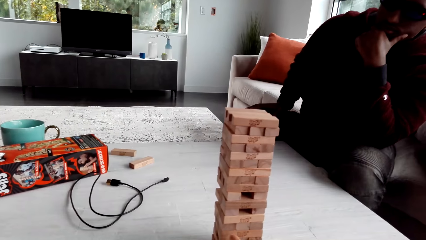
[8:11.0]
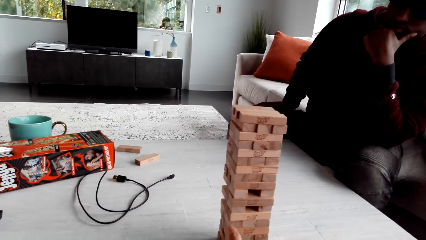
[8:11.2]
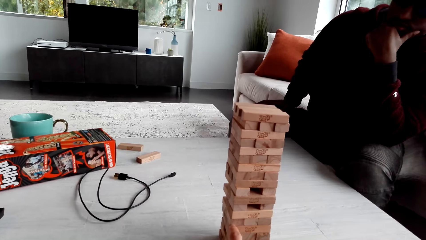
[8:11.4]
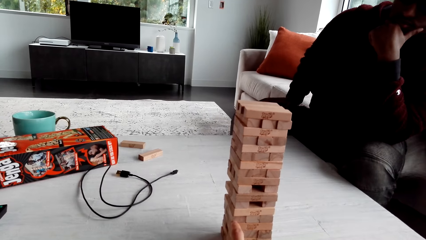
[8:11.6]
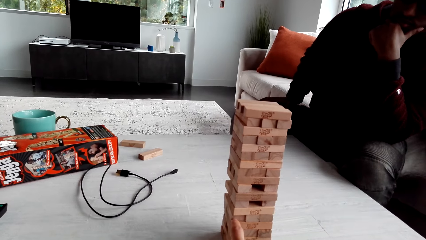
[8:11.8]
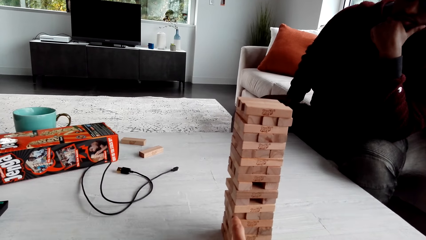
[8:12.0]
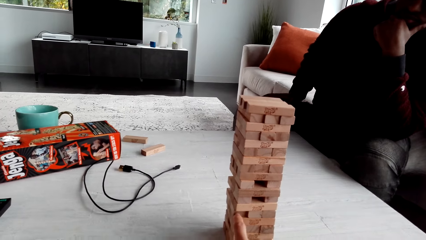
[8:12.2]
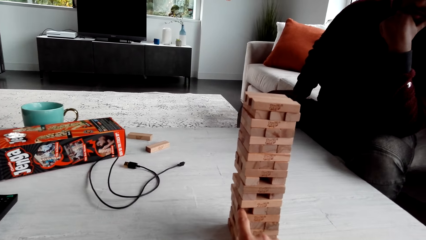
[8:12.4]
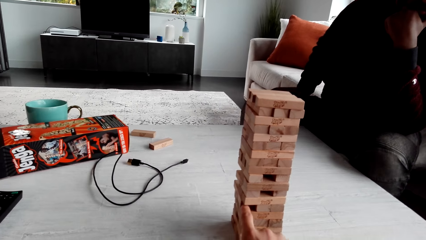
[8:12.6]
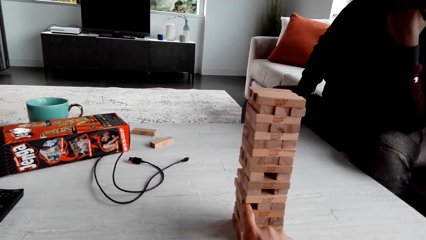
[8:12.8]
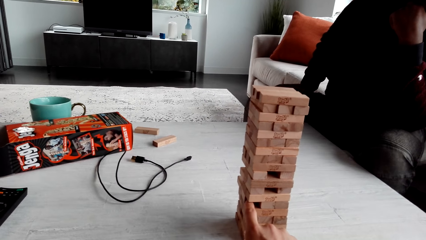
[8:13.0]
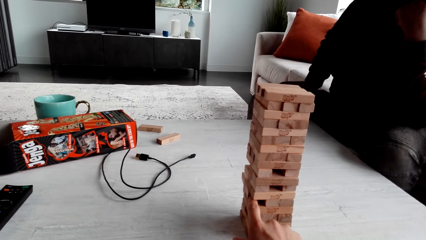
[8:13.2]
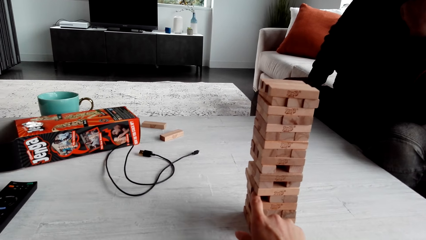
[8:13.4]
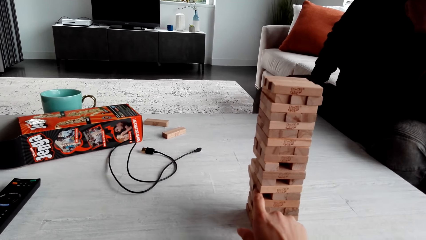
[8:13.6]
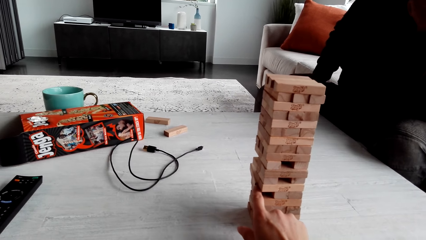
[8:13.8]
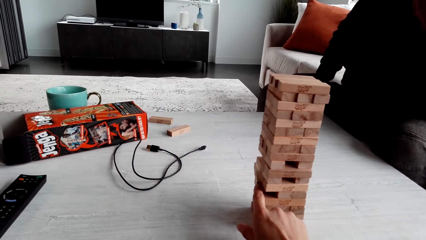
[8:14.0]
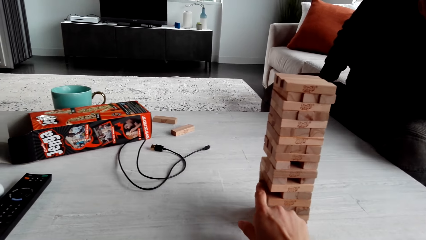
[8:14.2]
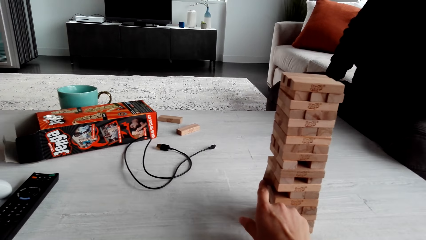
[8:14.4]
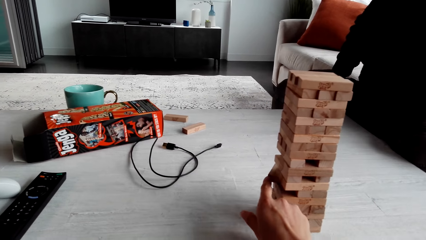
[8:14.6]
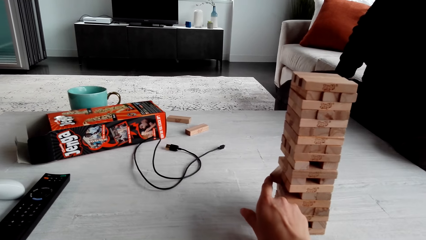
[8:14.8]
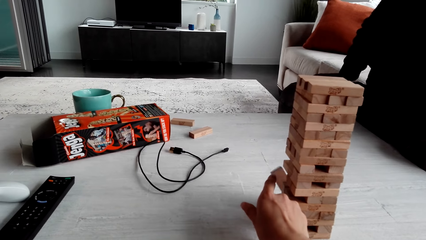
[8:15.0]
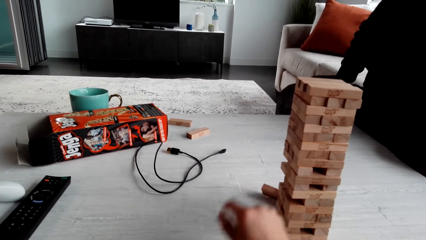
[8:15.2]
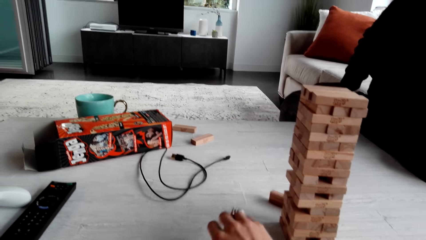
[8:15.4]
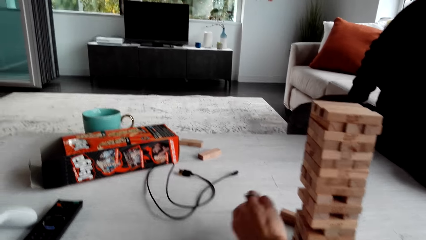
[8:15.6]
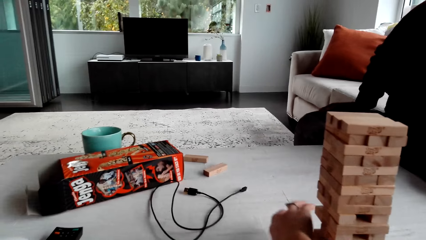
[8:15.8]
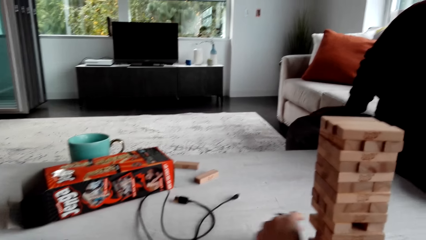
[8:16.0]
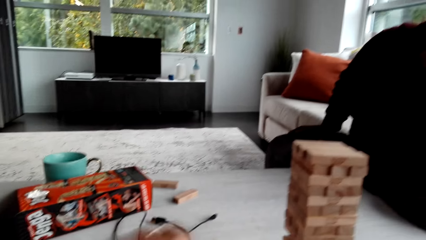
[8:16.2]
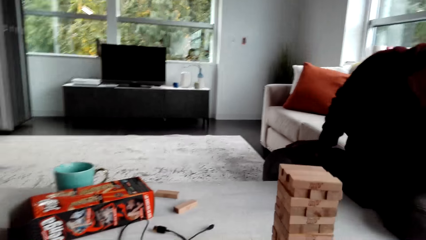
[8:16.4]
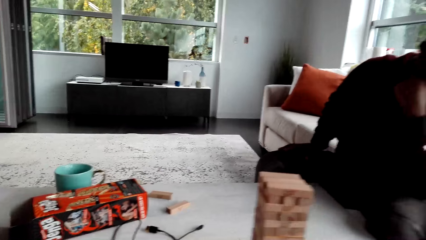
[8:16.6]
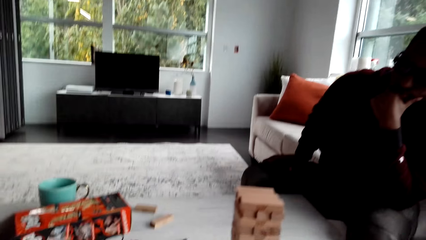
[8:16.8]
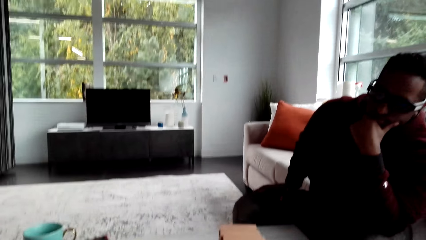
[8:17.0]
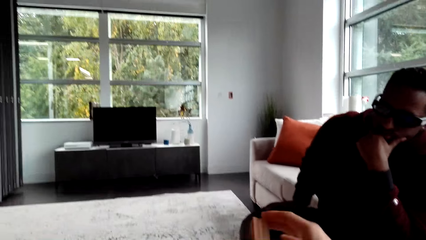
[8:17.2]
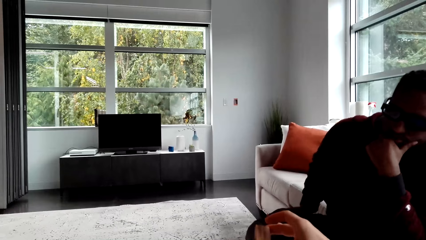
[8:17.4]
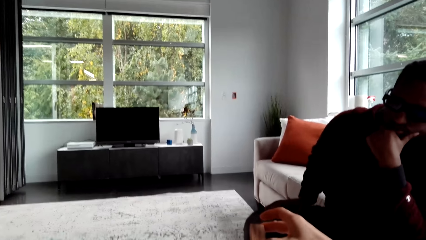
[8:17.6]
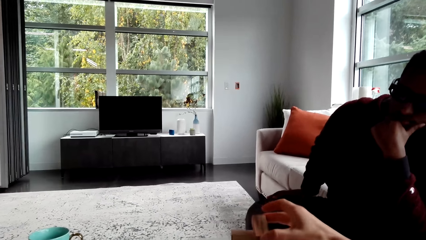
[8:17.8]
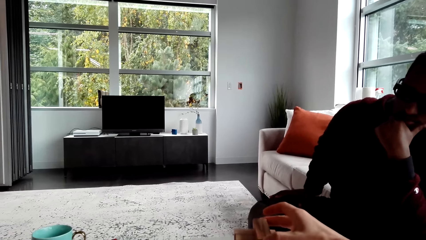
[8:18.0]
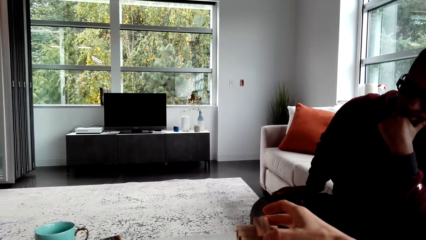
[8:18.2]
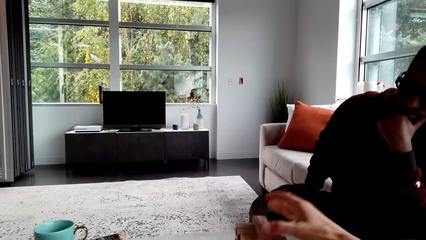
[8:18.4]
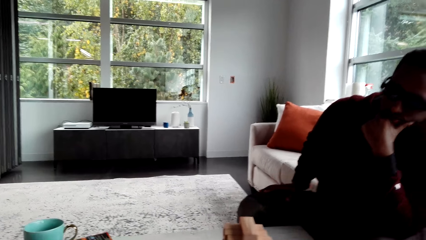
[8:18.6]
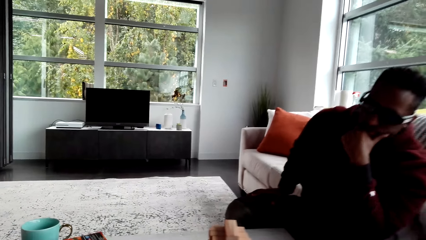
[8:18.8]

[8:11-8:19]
The camera wearer plays a jenga game. They look around. They remove a jenga block. They play the jenga game.

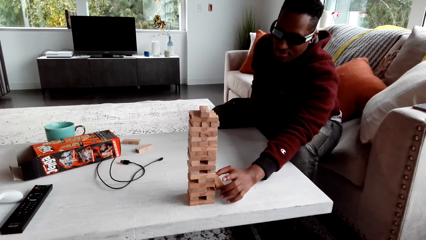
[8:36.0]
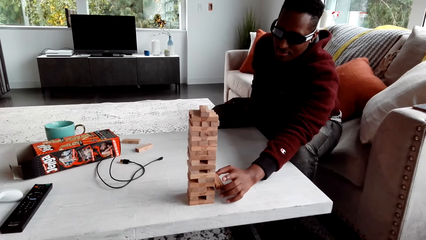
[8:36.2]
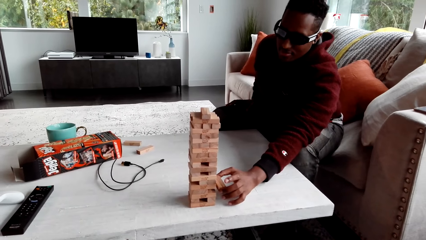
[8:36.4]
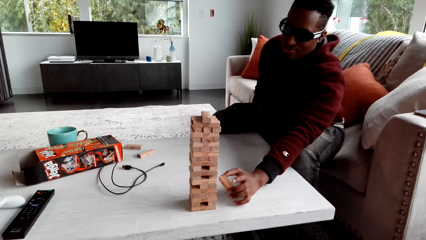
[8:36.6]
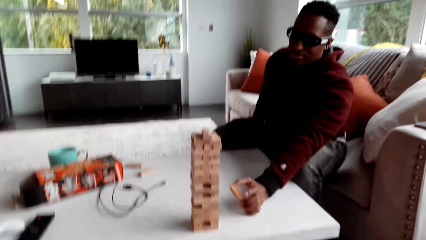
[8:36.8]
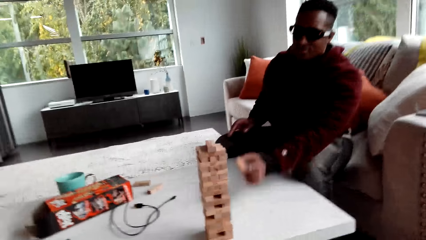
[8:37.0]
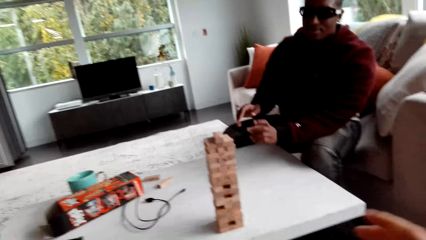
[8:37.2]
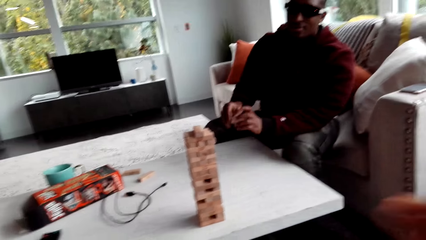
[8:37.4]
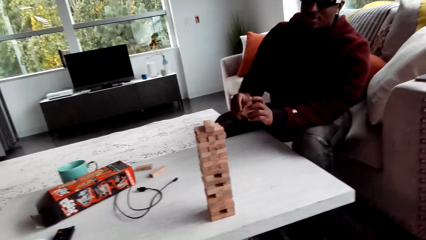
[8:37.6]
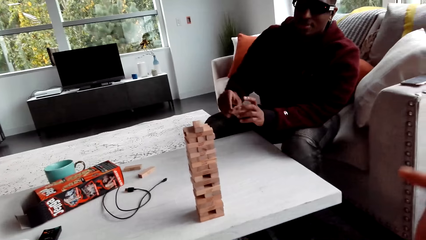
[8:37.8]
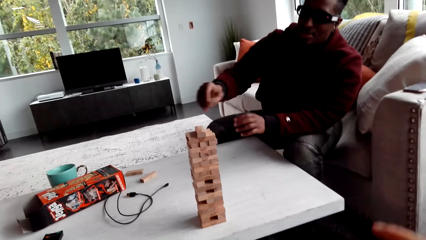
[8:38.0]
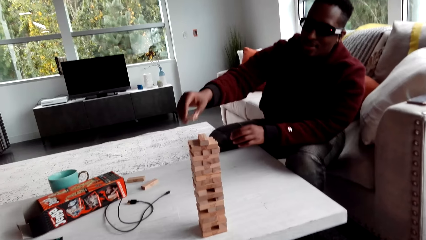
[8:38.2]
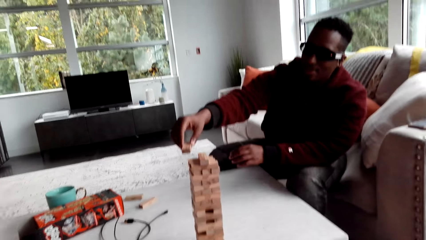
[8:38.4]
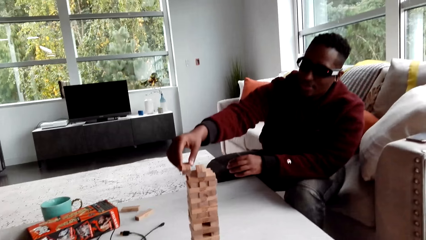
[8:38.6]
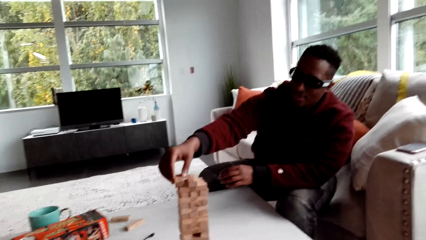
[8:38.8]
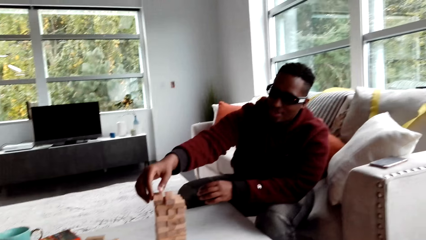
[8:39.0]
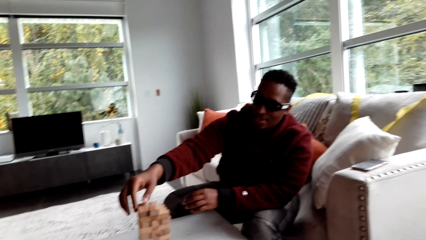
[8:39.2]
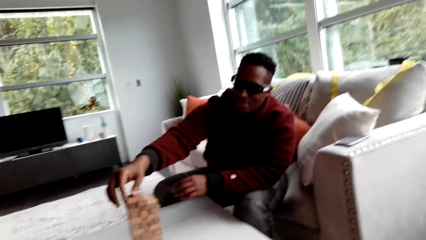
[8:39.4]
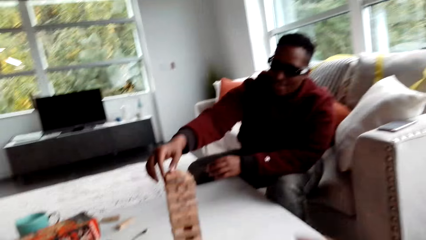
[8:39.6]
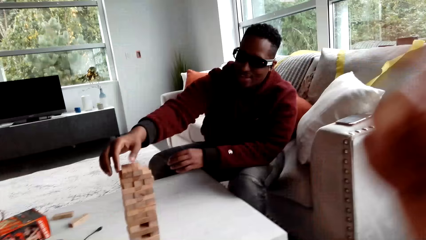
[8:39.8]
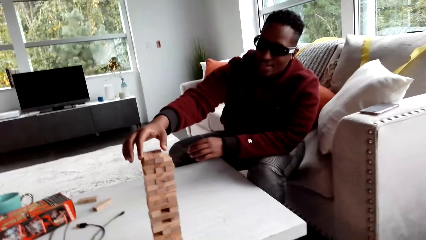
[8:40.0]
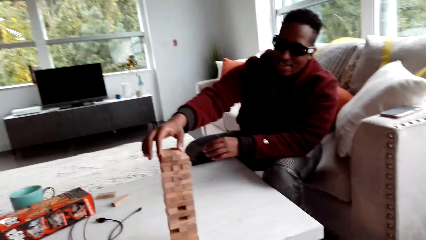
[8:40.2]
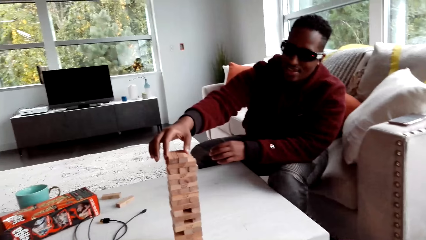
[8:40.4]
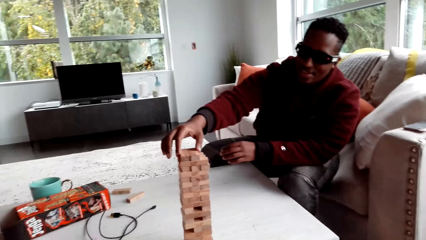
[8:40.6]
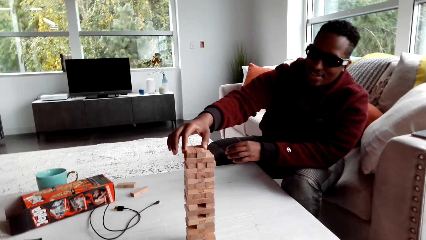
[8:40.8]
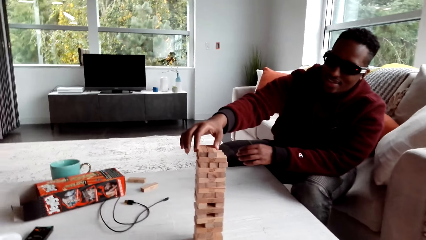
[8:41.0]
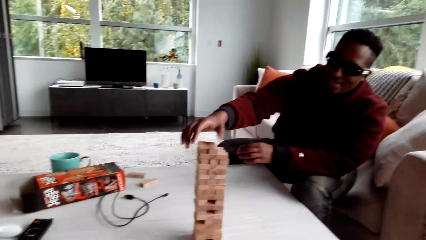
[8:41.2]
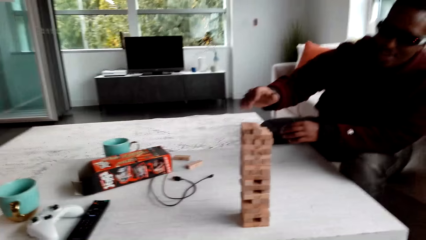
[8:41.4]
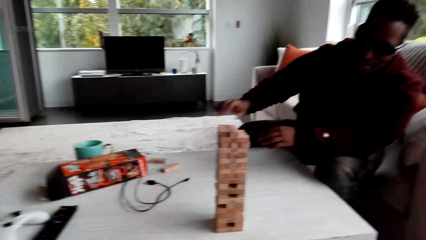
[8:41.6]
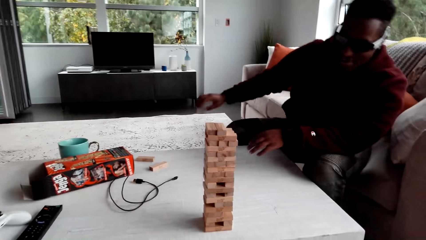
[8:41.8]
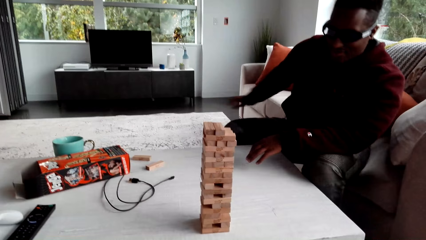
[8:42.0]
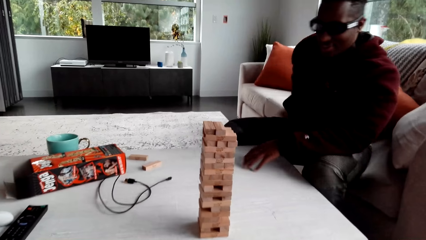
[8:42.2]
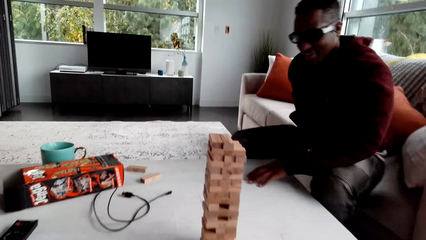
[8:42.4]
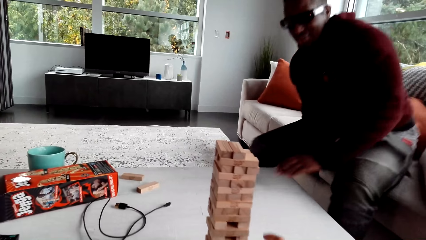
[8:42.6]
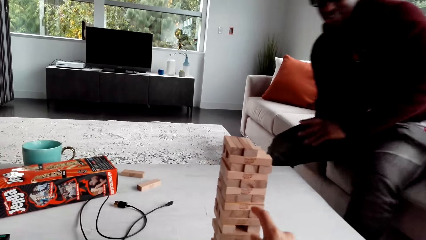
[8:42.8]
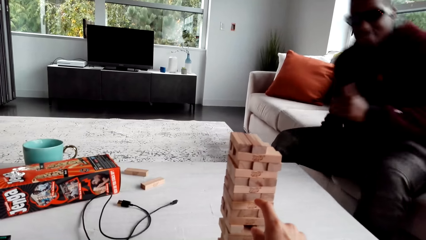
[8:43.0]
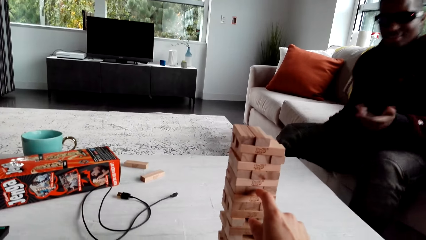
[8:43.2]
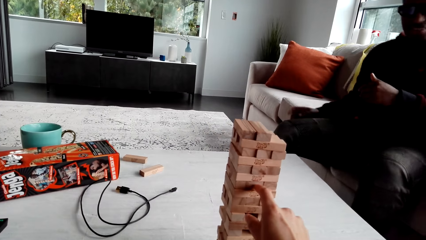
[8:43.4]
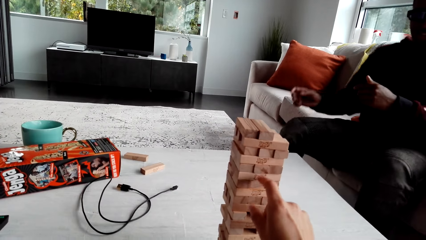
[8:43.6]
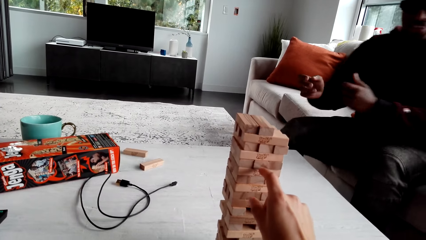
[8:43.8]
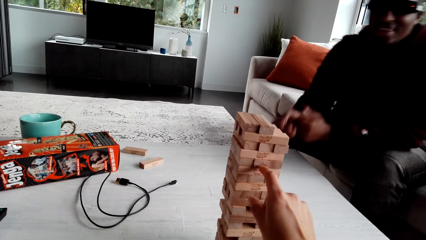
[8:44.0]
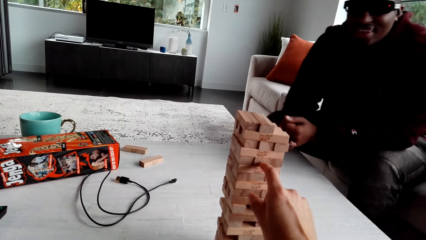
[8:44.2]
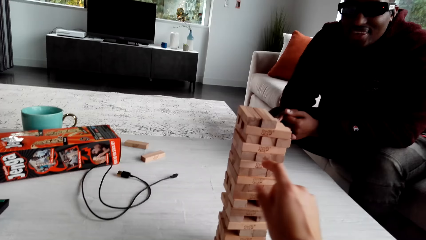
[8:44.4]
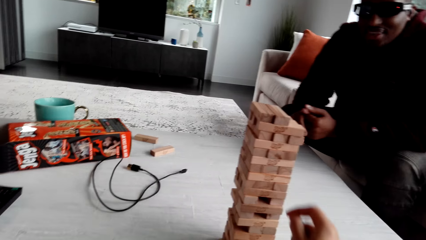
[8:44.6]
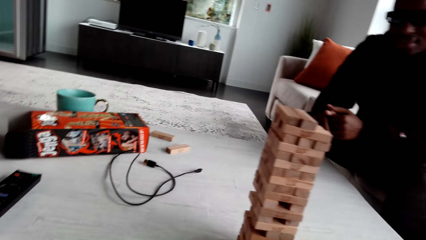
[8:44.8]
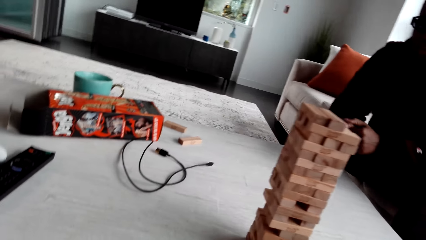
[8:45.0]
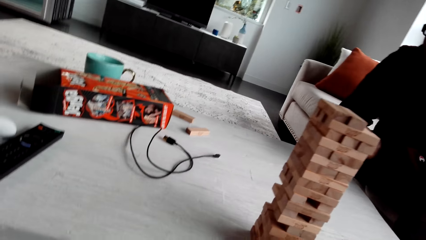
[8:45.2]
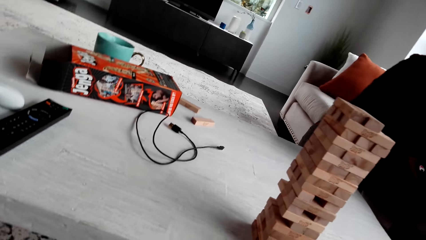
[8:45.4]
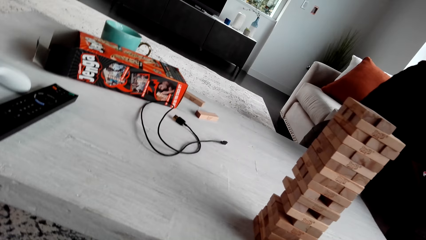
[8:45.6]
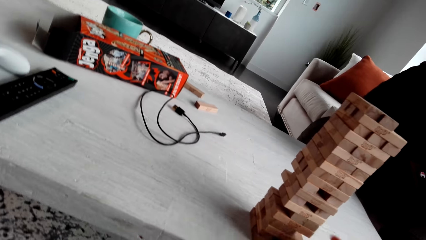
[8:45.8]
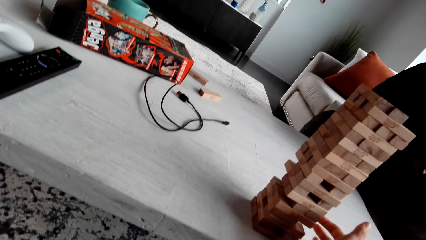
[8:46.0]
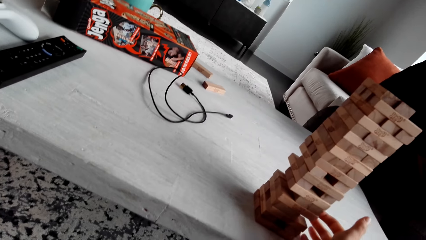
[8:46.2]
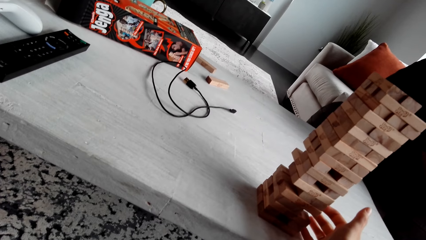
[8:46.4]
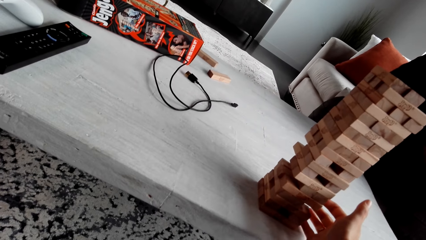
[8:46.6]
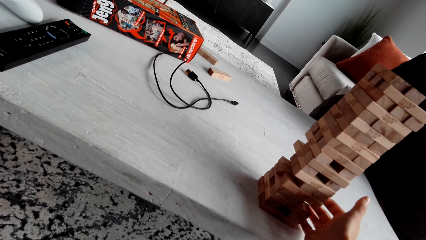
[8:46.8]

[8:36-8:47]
A man removes a jenga block. The man plays a jenga game. The camera wearer dialogues with the man. They look around.
